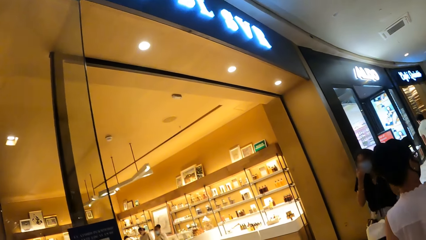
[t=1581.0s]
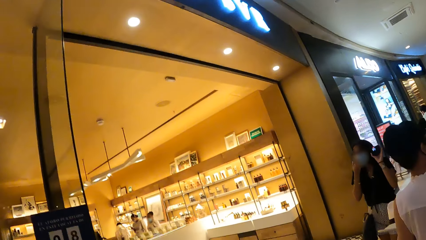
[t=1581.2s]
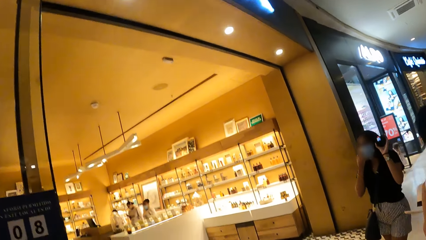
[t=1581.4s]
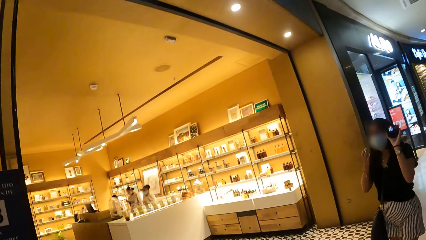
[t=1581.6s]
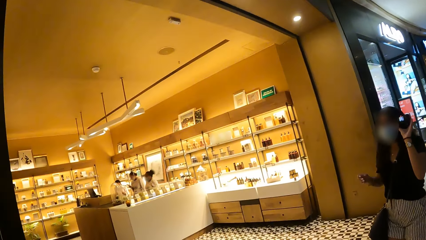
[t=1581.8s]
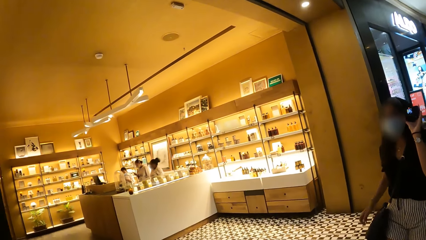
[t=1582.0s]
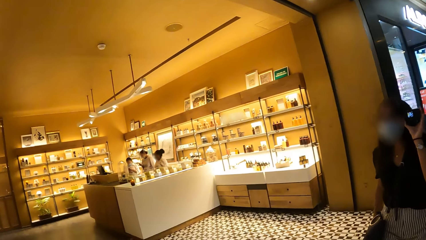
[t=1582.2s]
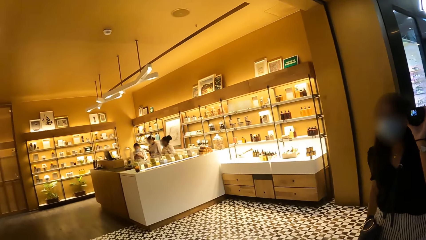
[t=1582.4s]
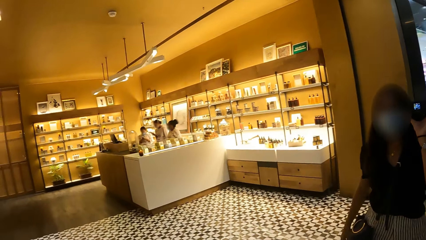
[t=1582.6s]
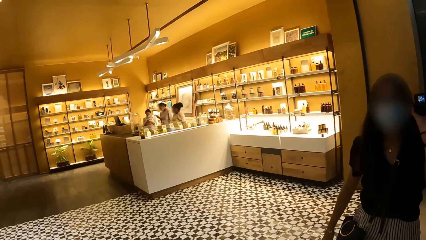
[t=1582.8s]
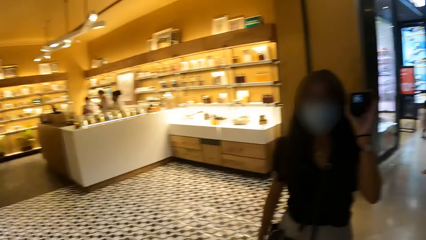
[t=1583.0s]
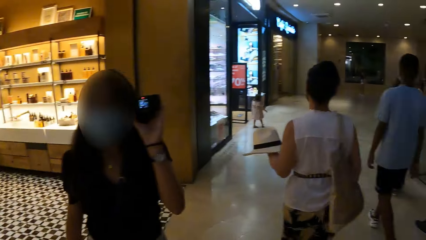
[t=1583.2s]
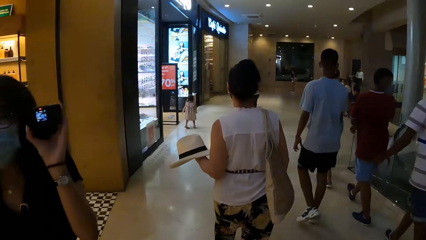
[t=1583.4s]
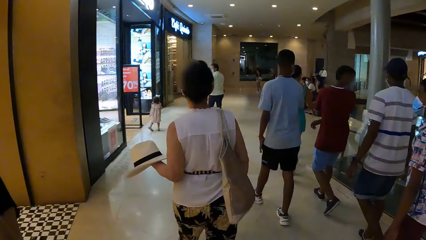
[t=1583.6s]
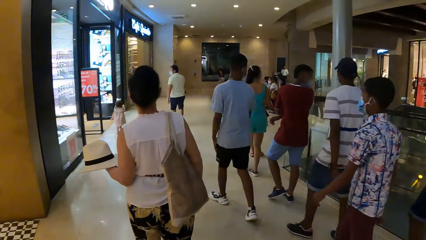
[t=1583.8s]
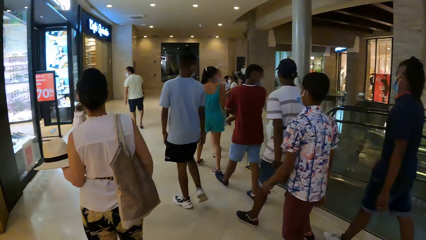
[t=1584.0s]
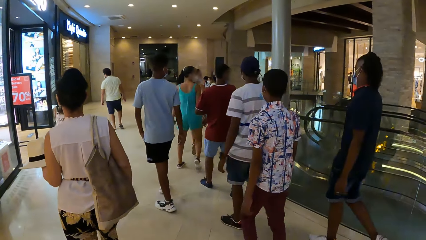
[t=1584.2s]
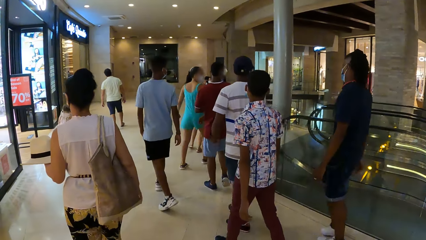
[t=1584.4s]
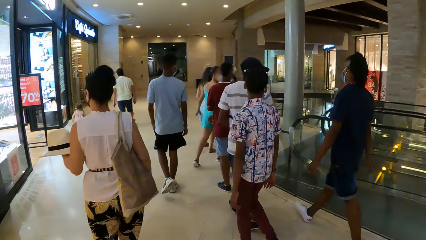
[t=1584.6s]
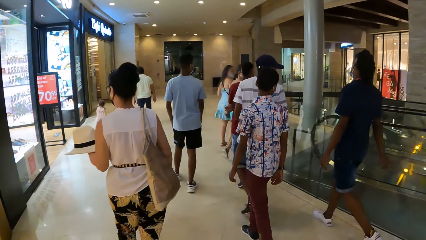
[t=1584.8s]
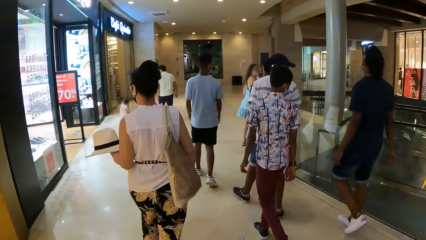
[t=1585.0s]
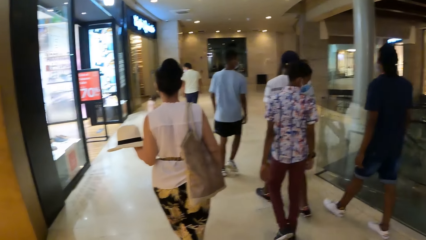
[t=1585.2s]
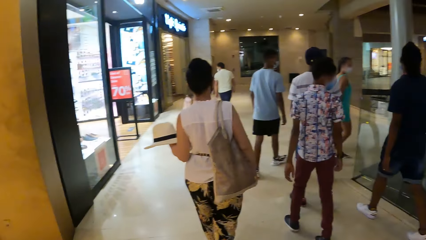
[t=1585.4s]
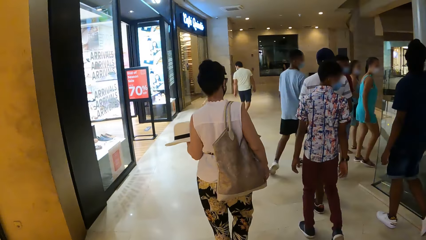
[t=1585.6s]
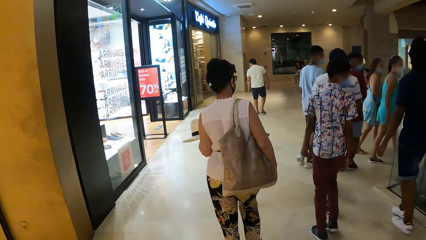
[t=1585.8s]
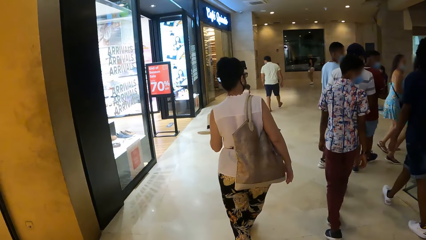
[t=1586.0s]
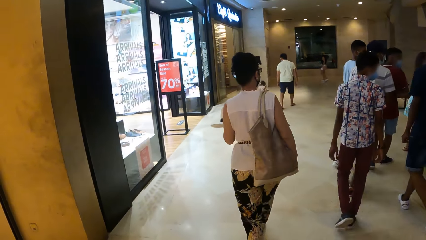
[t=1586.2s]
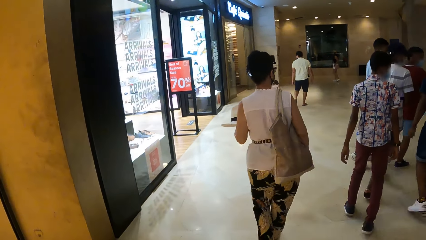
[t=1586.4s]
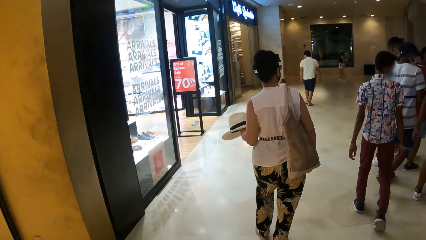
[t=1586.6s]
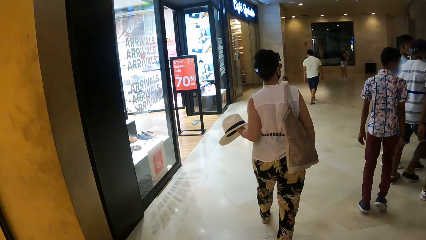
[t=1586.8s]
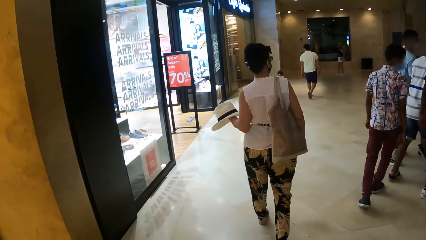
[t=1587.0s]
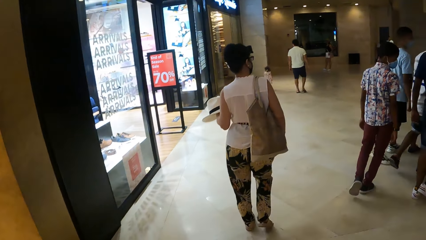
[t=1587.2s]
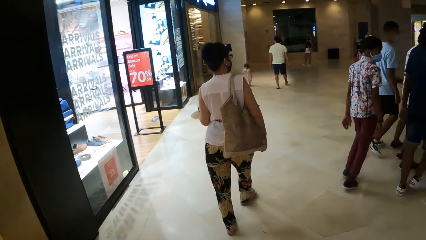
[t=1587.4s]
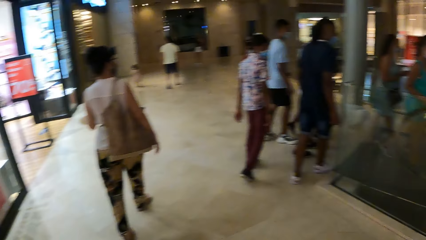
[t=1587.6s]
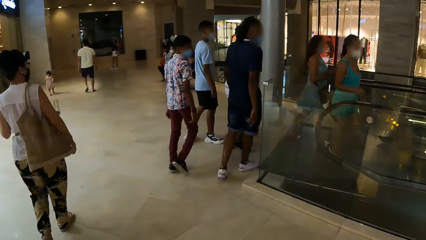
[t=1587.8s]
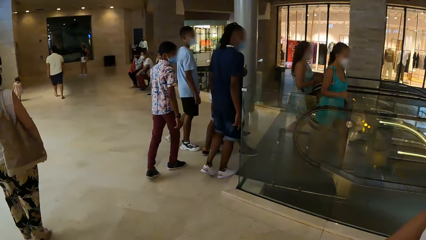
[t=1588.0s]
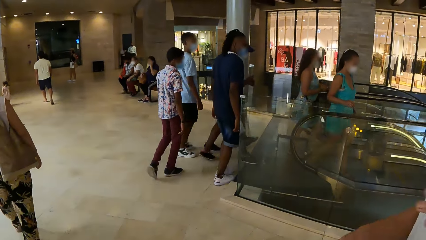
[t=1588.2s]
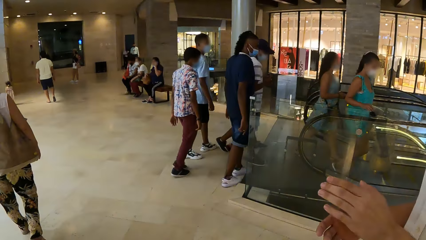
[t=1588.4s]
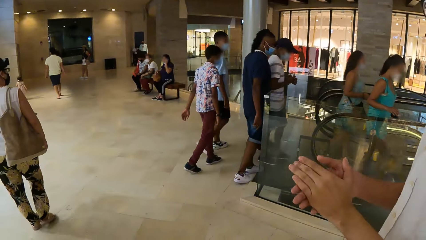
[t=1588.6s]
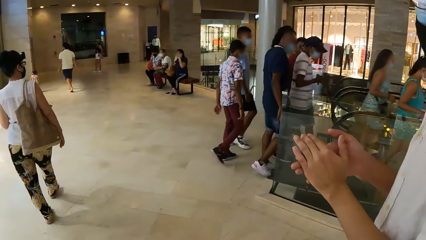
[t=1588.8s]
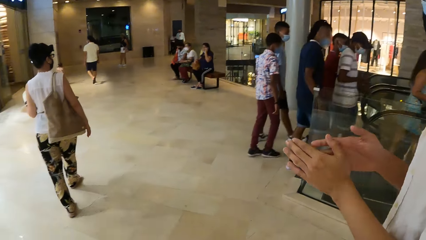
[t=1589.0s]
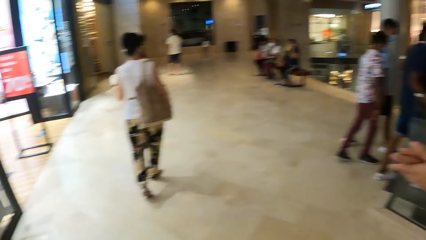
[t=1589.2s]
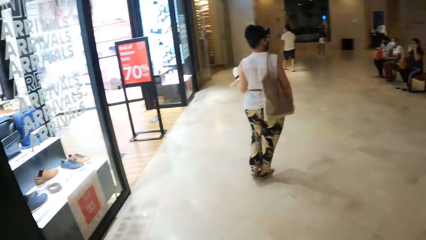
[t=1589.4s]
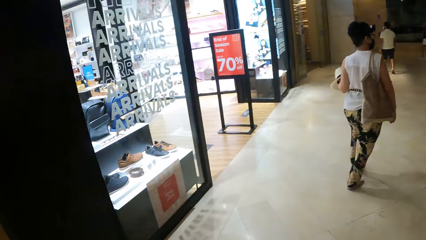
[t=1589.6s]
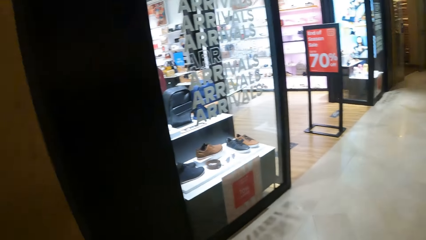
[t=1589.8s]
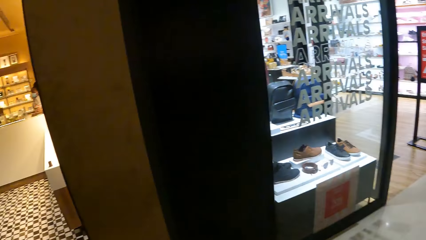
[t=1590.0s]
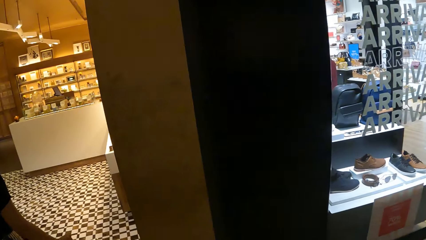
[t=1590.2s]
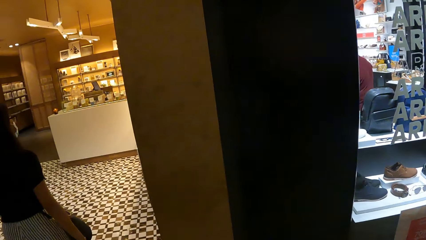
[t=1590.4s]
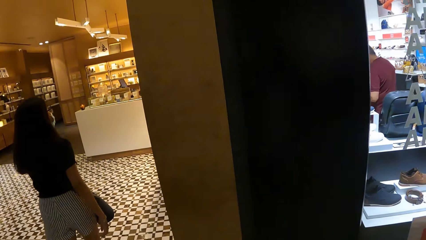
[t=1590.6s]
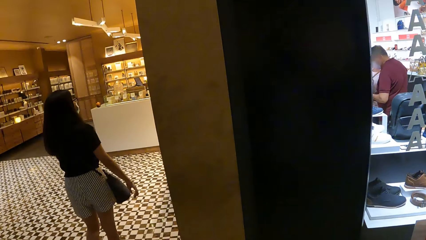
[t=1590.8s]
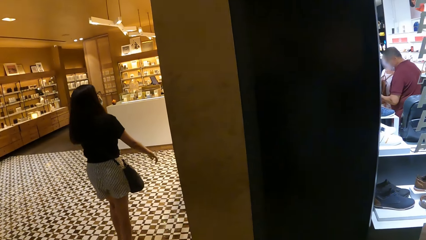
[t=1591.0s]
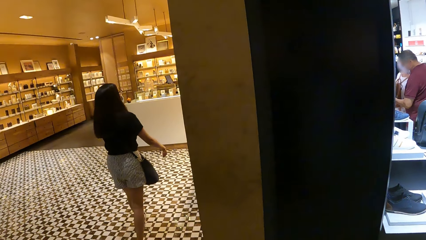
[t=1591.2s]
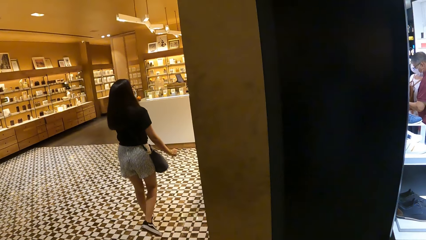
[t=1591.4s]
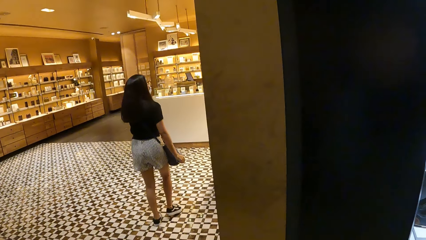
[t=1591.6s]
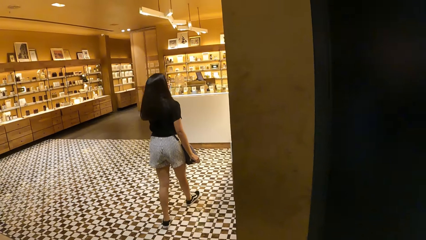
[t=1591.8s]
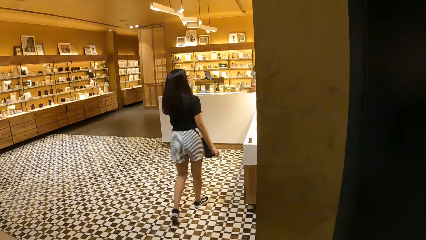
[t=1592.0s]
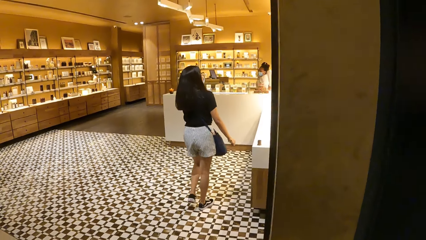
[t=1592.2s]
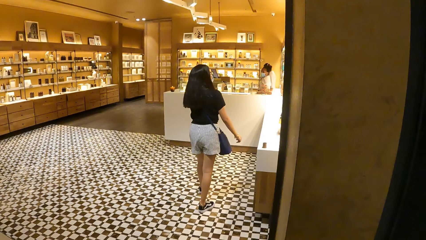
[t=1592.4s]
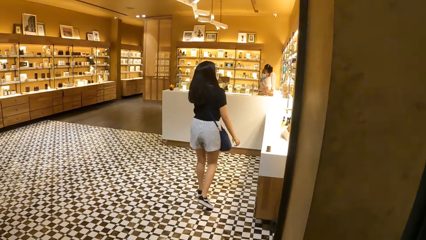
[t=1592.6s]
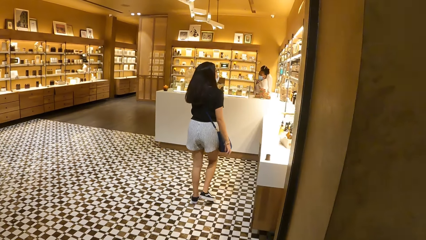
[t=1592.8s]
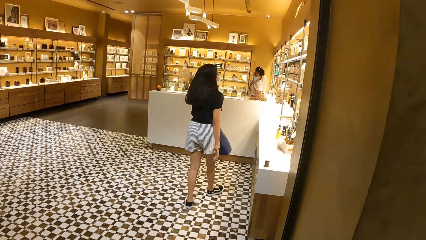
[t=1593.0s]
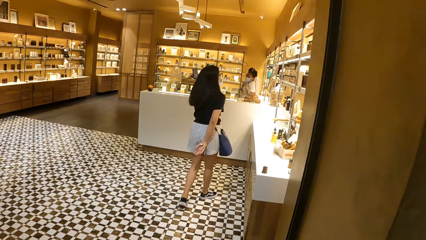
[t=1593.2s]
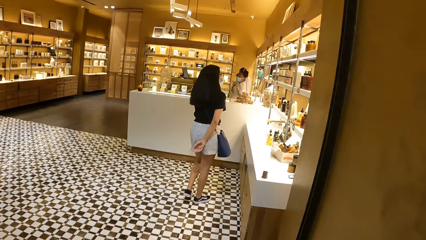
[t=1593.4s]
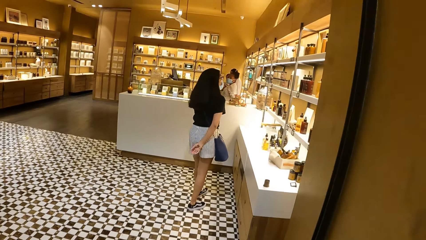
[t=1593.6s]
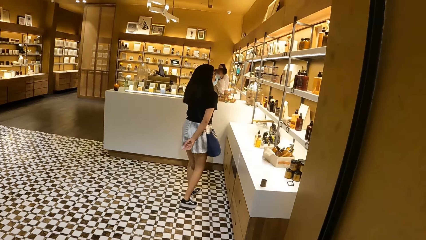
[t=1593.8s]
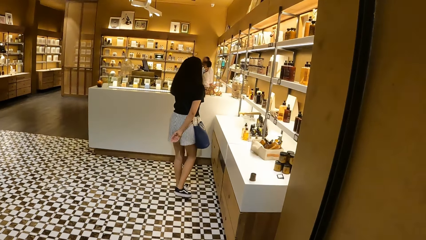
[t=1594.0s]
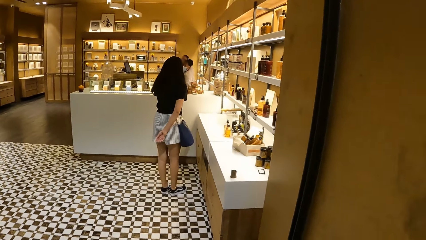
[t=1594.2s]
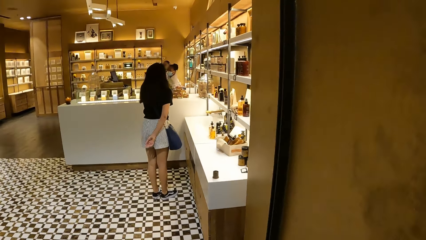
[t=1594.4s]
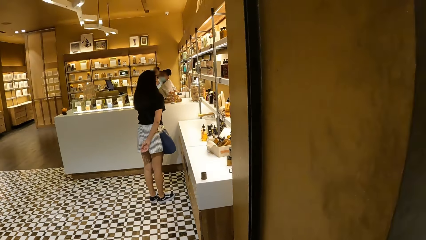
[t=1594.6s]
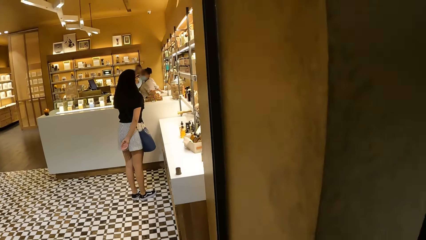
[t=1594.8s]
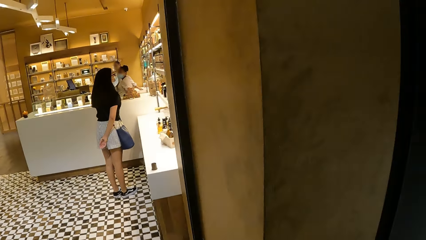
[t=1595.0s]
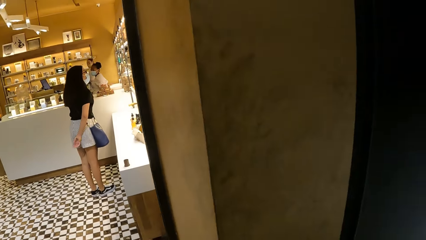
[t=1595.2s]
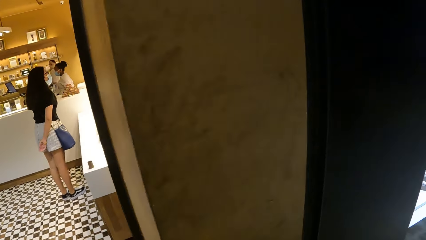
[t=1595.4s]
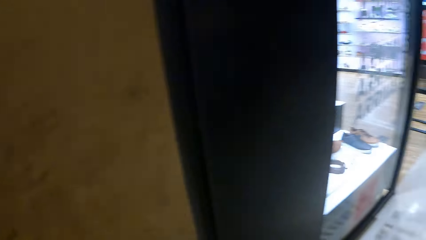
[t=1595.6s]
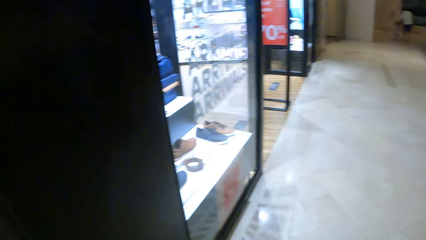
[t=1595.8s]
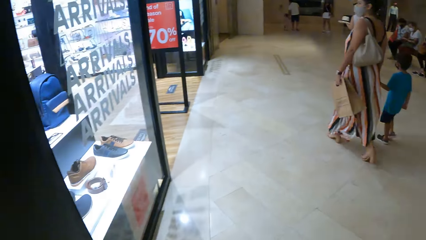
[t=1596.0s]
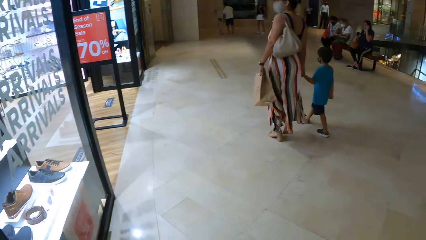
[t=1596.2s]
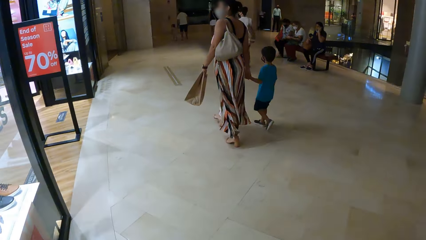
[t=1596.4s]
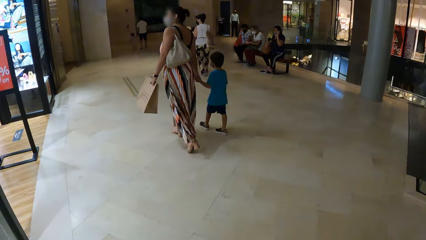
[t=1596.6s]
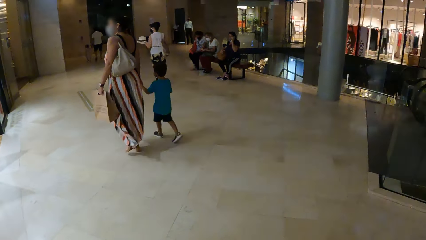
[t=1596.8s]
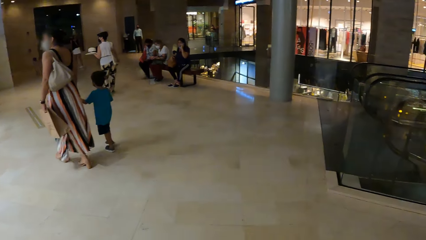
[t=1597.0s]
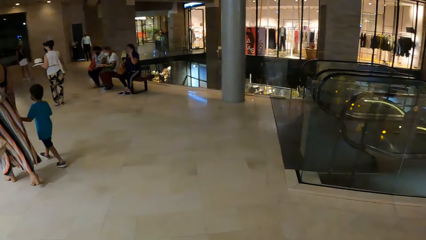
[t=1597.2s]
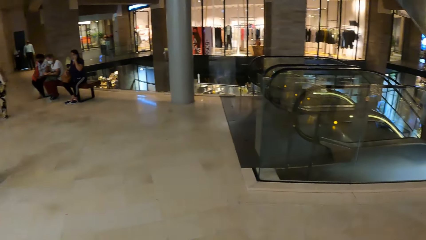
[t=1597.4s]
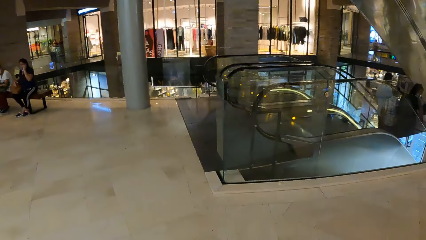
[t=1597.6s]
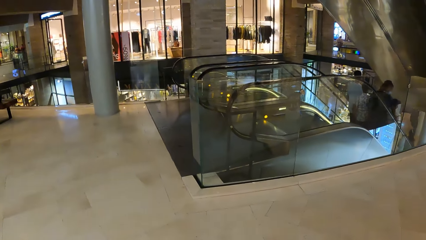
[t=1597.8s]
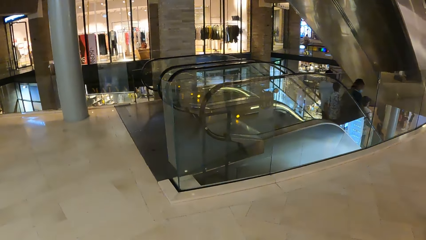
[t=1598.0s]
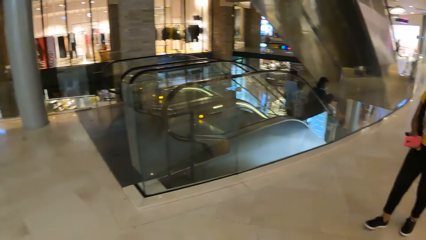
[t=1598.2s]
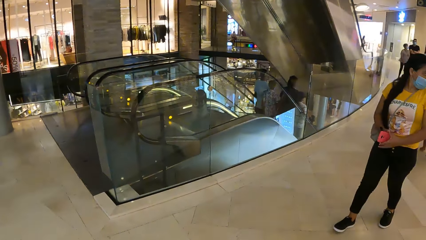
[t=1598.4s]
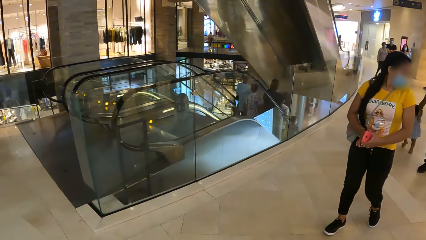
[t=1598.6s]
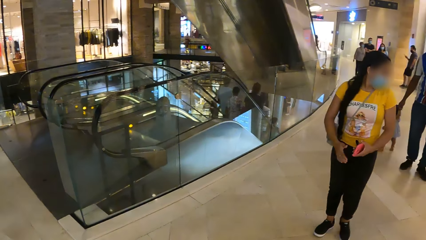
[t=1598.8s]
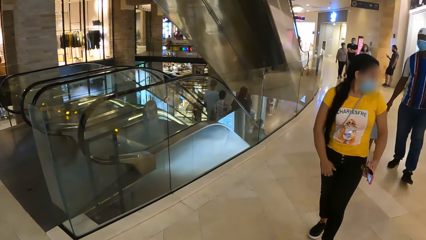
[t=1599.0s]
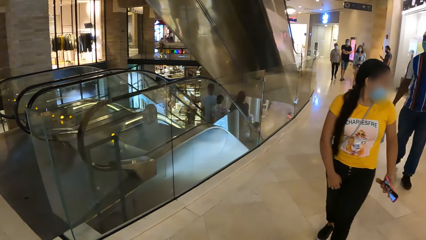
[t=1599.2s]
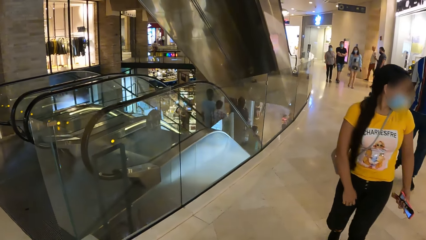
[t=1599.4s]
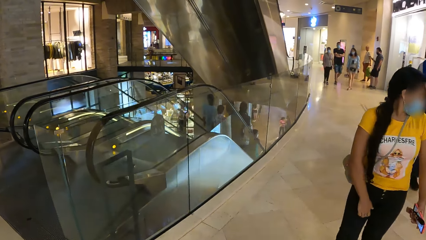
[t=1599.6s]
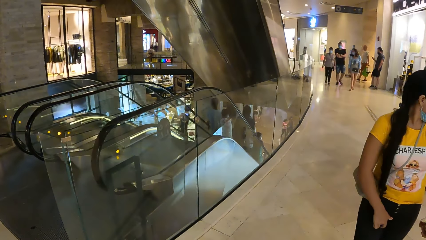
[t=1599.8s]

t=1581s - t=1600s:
The camera wearer looks around.
